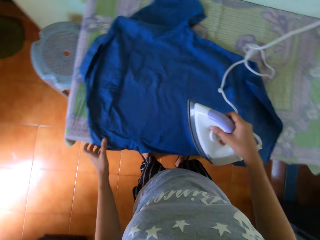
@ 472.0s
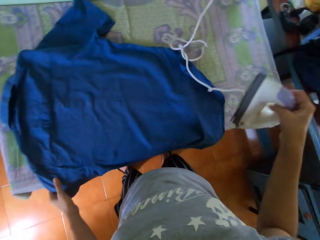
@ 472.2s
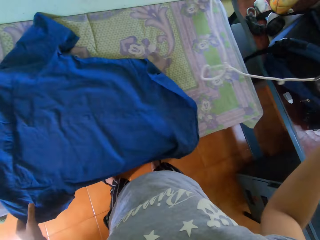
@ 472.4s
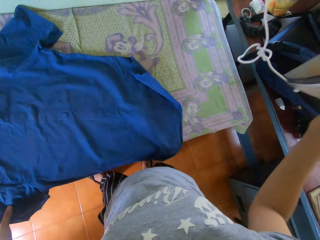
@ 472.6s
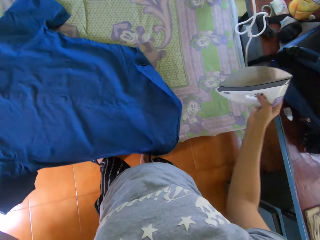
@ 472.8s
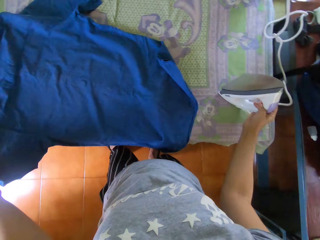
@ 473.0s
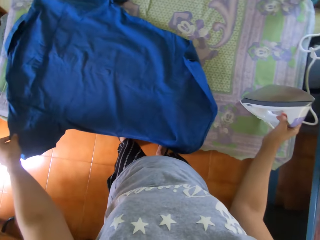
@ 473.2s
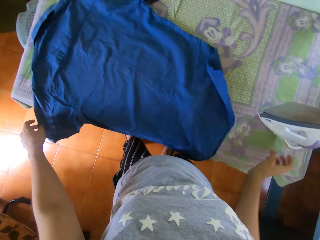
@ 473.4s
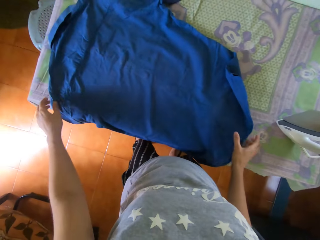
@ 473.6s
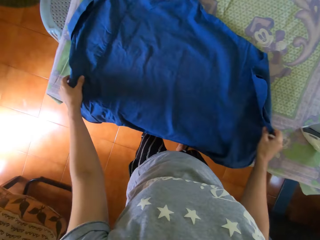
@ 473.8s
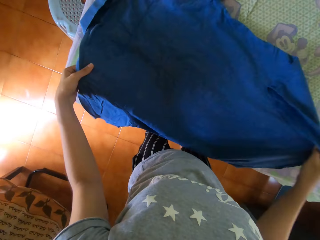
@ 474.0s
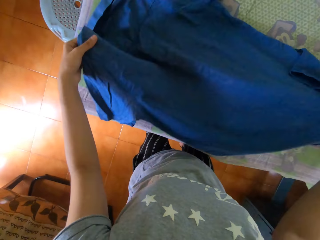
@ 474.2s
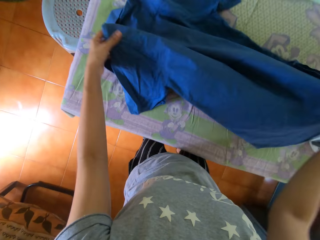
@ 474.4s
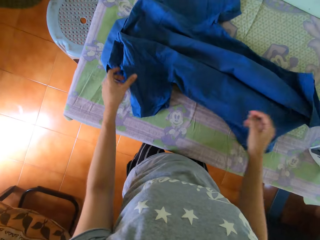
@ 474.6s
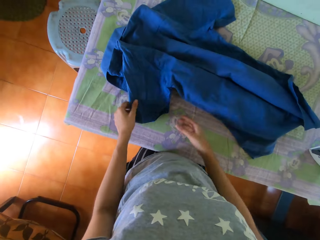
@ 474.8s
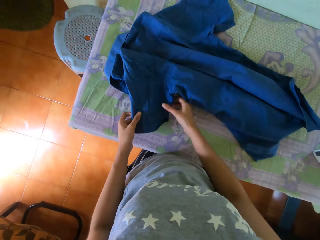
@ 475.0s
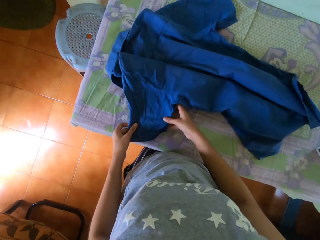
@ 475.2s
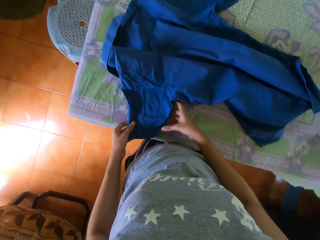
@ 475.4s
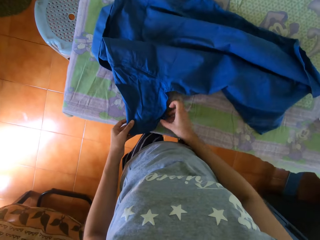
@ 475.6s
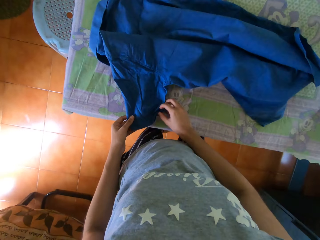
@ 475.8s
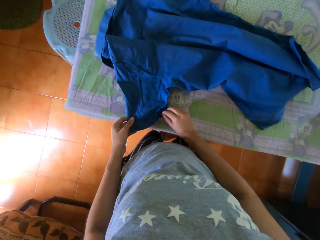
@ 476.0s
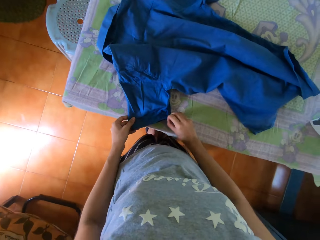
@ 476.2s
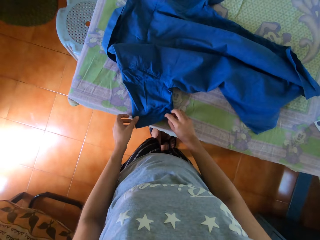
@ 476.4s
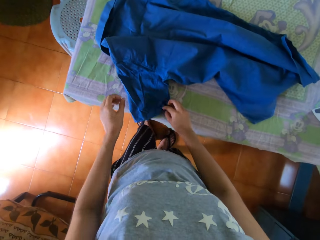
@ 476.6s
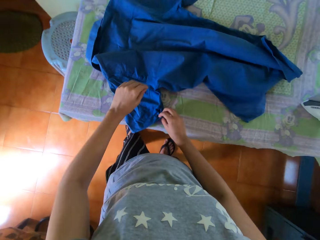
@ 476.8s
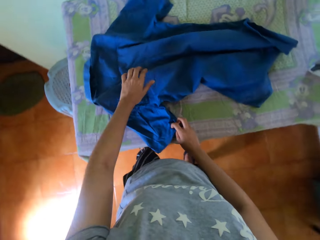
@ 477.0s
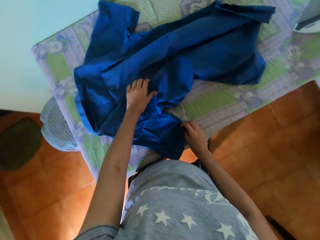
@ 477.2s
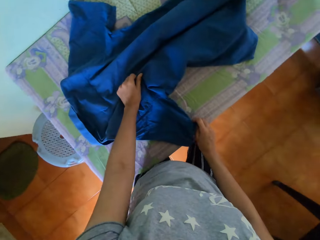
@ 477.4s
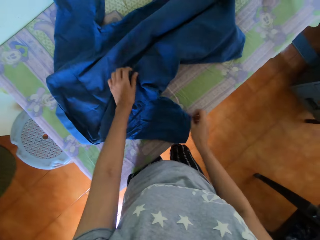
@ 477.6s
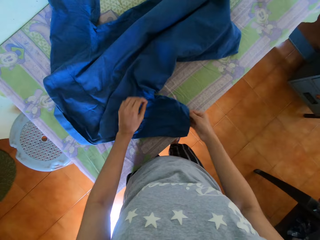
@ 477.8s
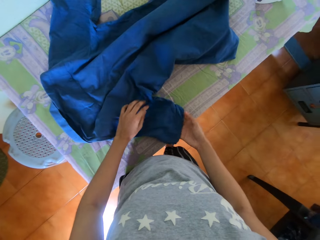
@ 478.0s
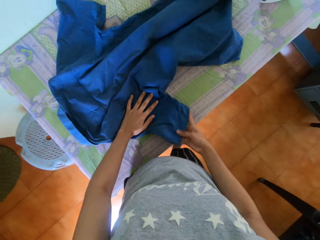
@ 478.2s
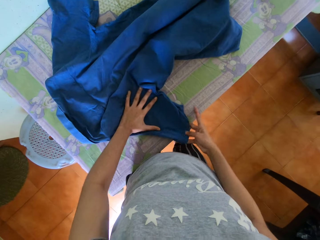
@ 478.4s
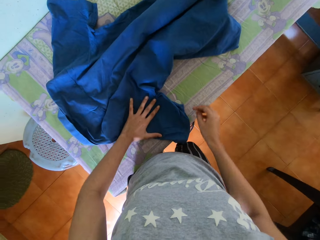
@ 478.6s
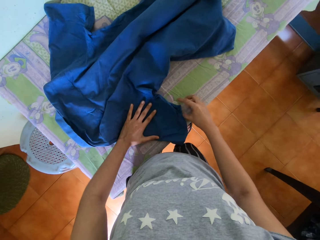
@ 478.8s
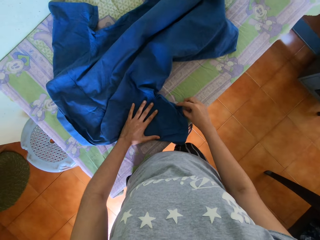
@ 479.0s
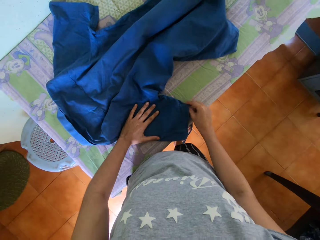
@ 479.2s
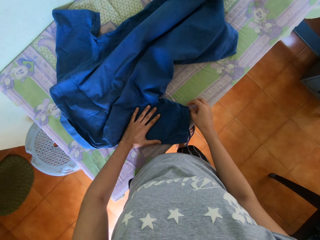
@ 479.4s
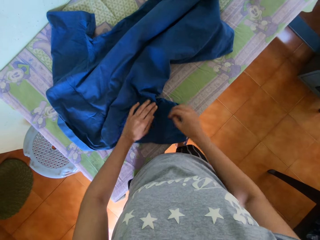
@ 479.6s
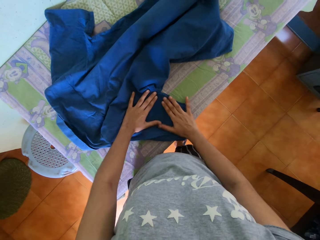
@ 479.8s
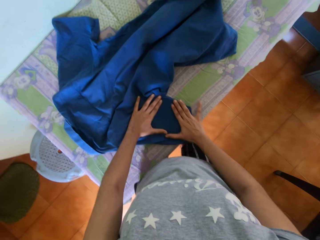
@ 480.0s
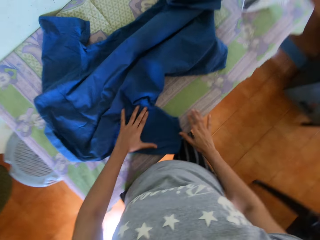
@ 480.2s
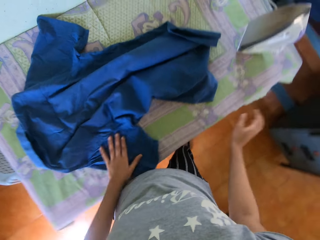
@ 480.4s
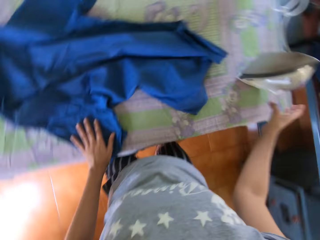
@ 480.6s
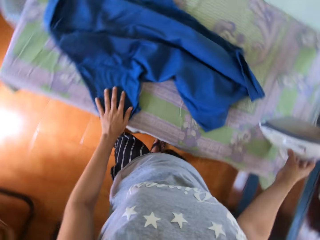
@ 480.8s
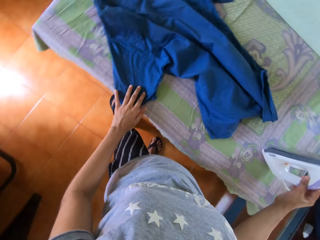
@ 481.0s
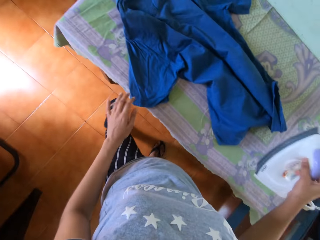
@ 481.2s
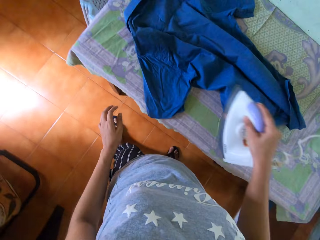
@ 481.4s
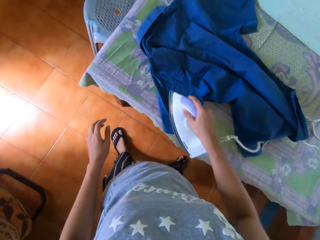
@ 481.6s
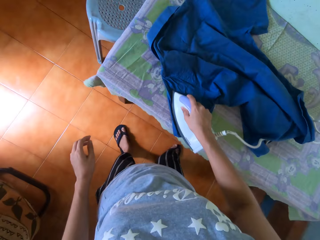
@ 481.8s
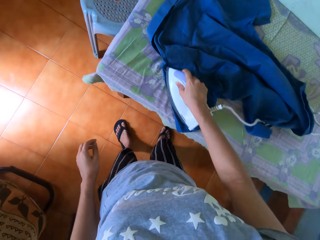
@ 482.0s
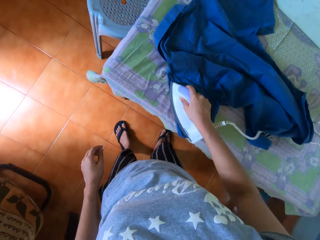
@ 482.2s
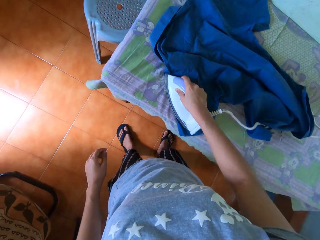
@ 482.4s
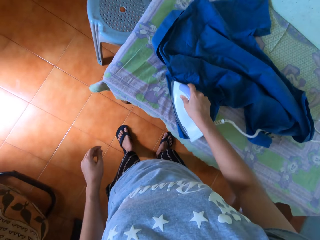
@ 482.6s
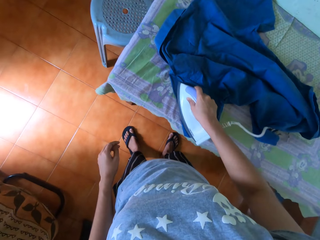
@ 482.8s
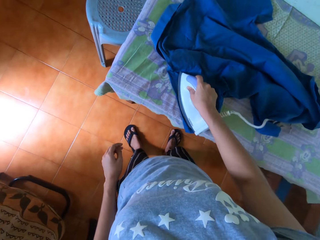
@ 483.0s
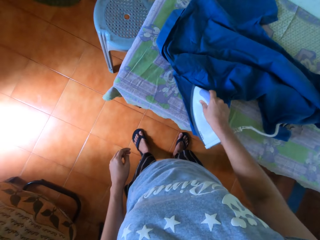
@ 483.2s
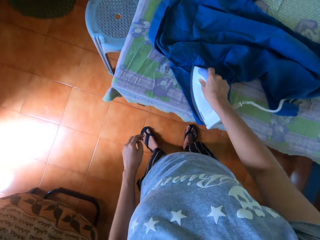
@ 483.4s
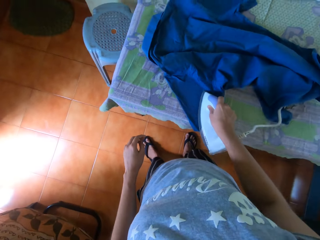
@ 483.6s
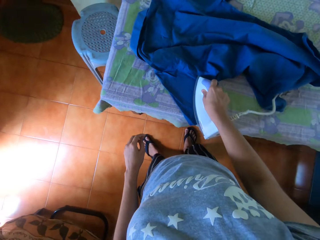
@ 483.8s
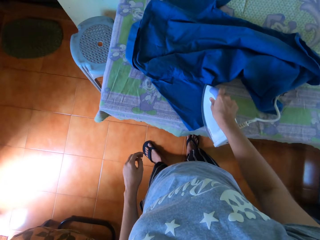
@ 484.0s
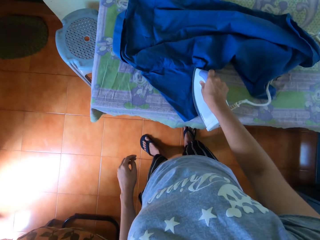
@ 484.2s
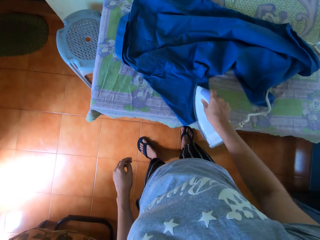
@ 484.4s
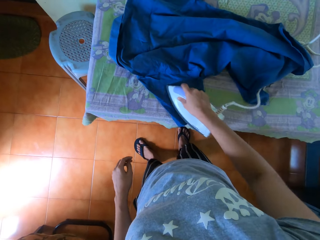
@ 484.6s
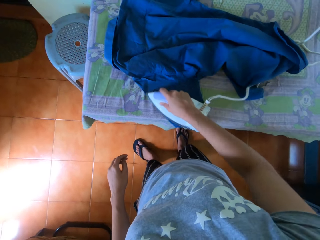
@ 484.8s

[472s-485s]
The camera wearer holds the shirt with his left hand. He drops the iron on the table with his right hand. He adjusts the shirt on the table with his hands. He picks the iron from the table with his right hand. He irons the shirt on the table with the iron in his right hand.

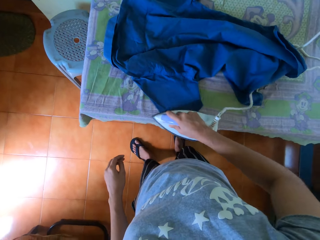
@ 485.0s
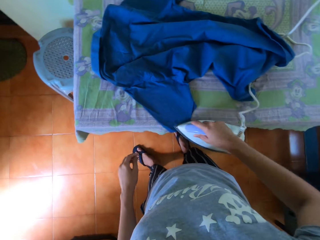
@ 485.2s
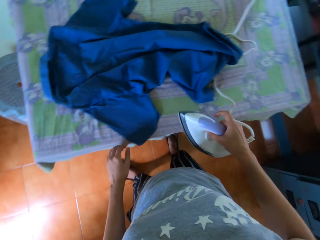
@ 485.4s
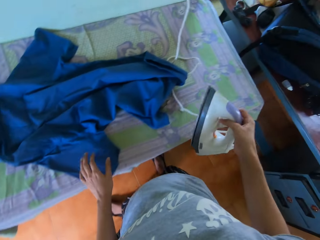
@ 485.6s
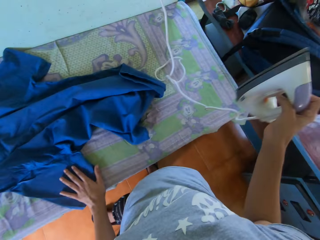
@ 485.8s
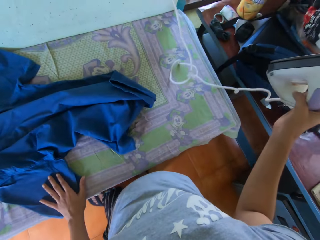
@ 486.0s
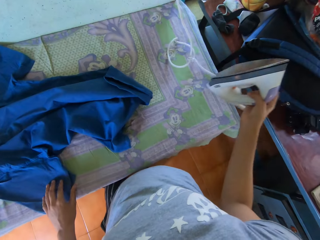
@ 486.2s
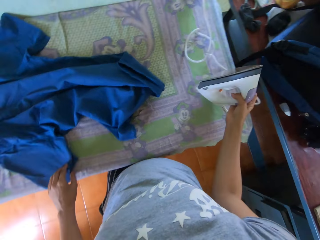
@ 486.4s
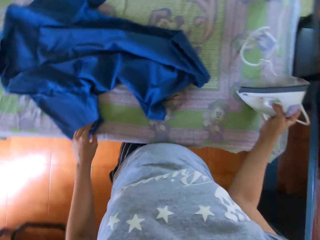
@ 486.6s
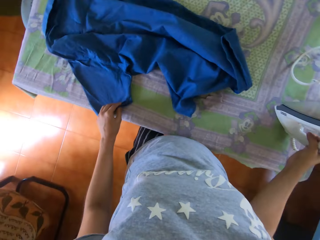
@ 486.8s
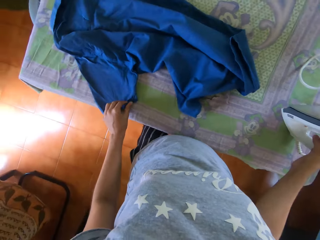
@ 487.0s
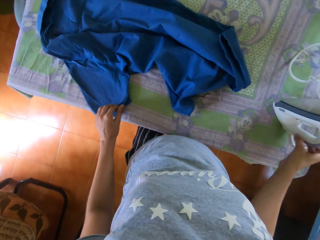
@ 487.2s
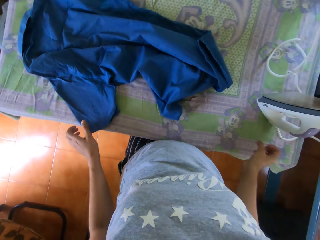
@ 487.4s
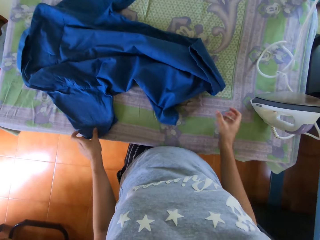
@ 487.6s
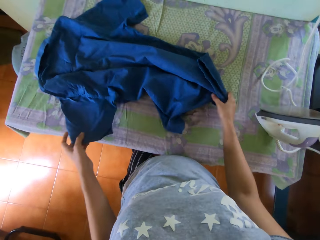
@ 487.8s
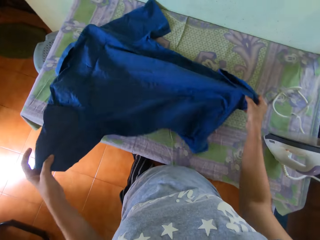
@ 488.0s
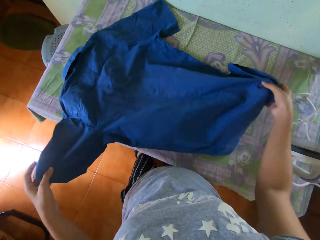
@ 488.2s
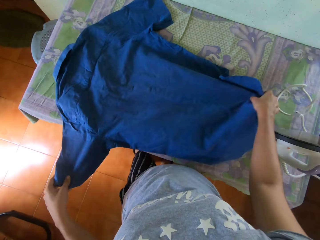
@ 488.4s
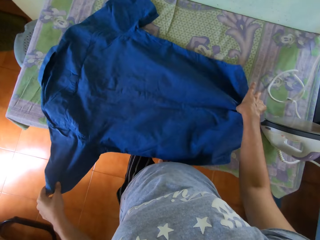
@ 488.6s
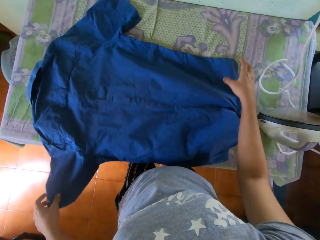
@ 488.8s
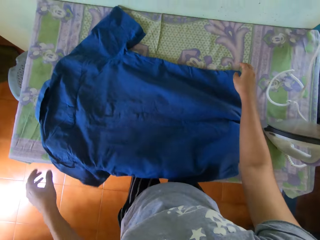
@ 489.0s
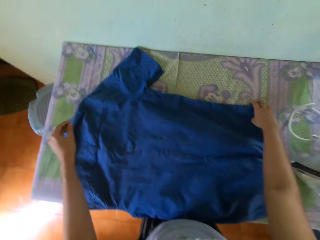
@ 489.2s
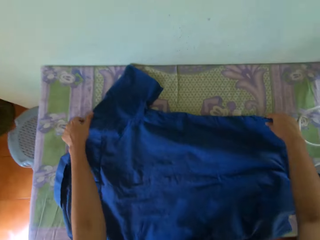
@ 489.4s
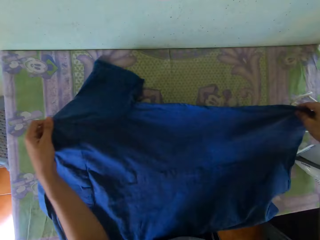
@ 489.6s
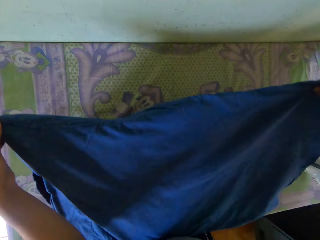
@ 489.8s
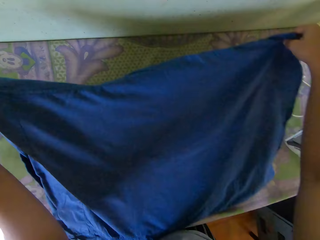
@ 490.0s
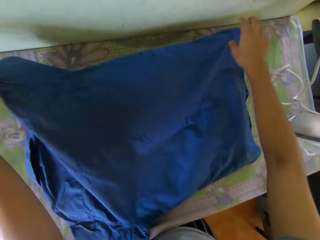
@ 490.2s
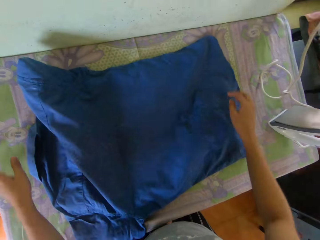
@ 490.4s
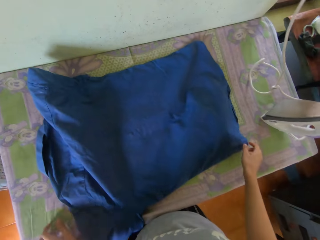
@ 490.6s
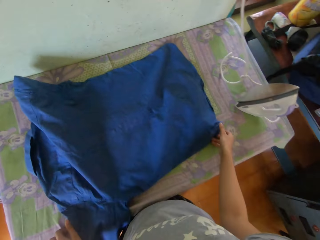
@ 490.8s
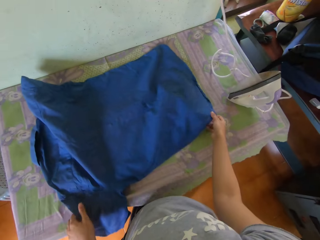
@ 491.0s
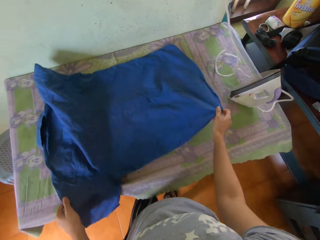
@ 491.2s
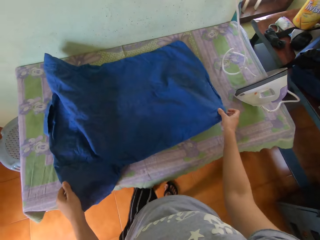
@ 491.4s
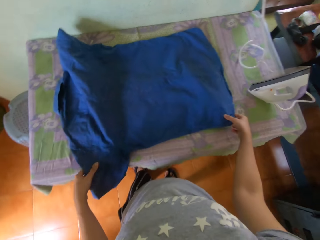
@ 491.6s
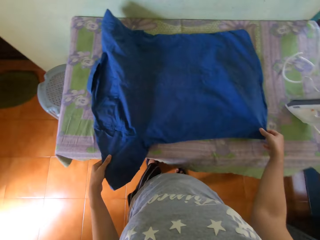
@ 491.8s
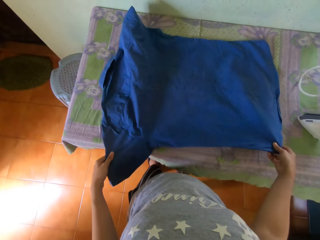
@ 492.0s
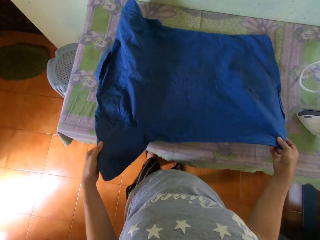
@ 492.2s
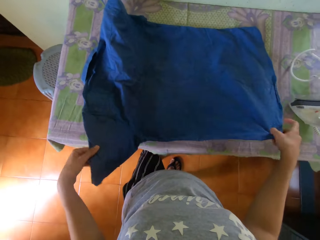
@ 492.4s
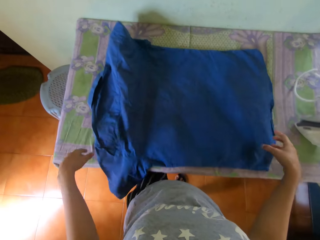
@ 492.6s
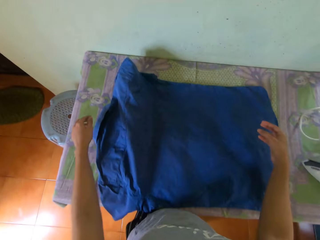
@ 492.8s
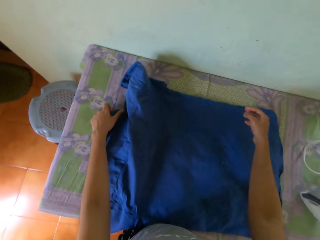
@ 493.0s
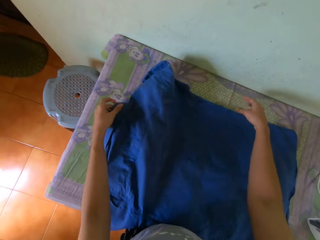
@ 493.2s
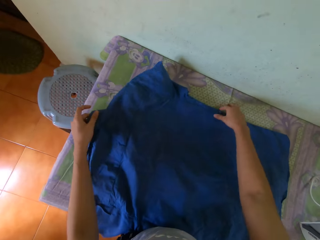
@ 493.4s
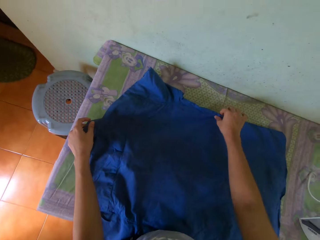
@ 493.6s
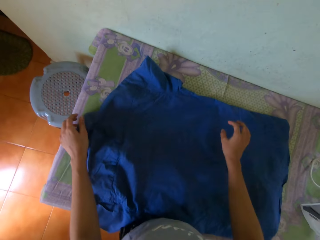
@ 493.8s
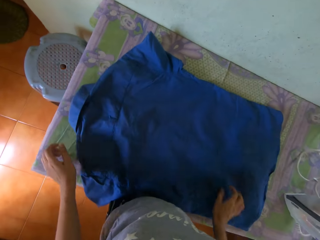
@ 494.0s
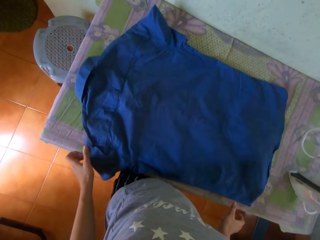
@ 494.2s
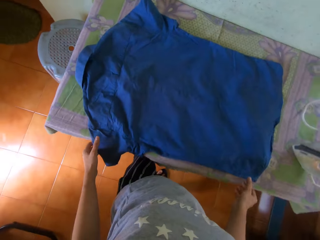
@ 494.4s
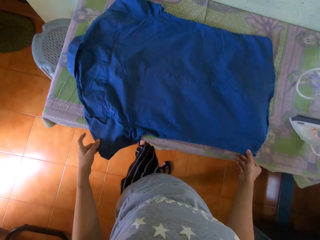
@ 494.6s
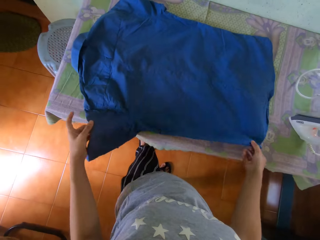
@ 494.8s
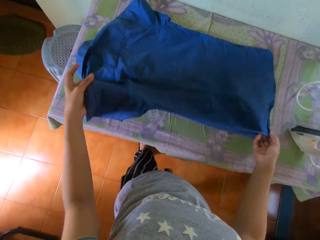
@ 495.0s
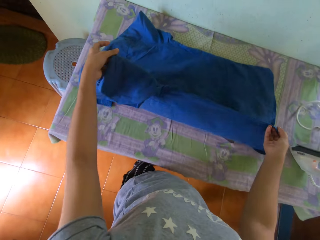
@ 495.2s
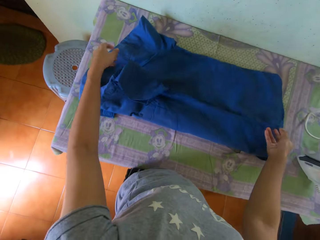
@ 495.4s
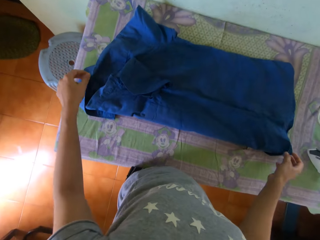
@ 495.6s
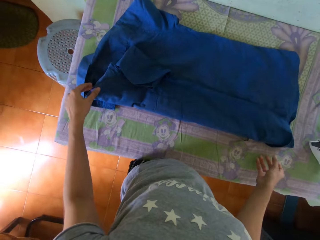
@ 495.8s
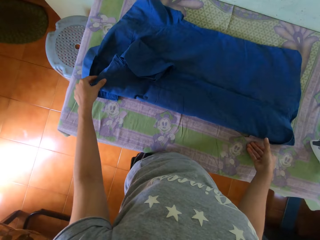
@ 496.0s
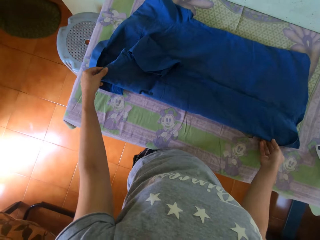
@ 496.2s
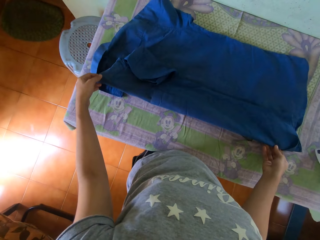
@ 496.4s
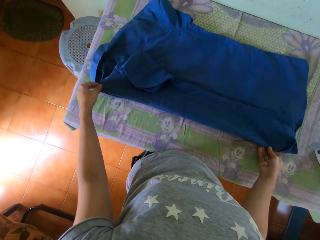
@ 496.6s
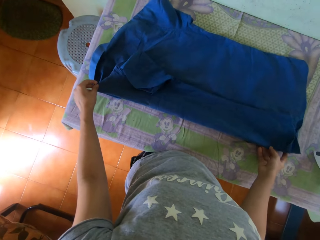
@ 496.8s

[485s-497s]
The camera wearer places his left hand on the shirt. He drops the iron on the table with his right hand. He adjusts the shirt on the table with his hands. He folds the shirt with his hands.
